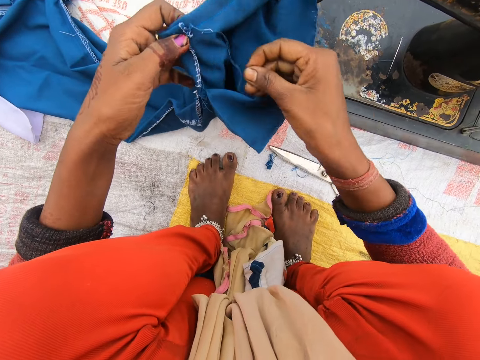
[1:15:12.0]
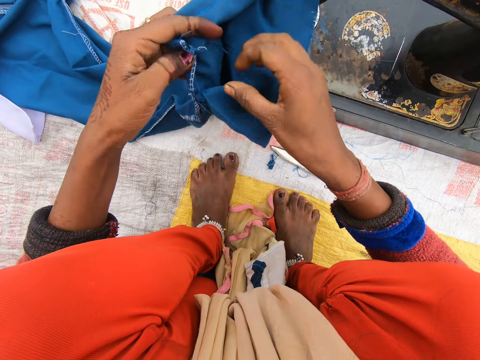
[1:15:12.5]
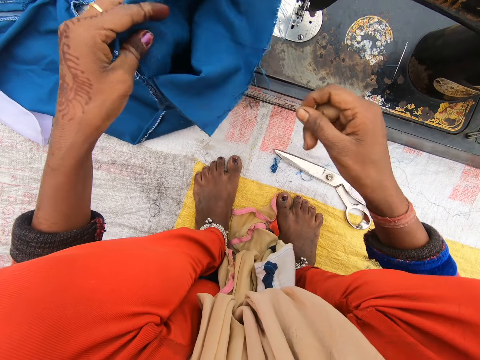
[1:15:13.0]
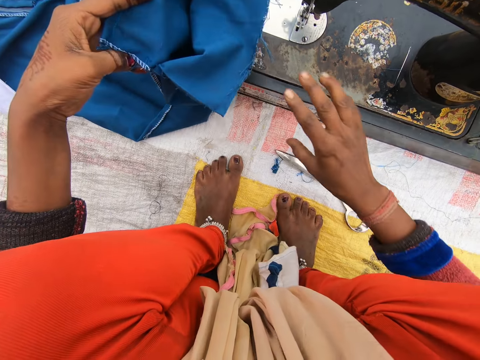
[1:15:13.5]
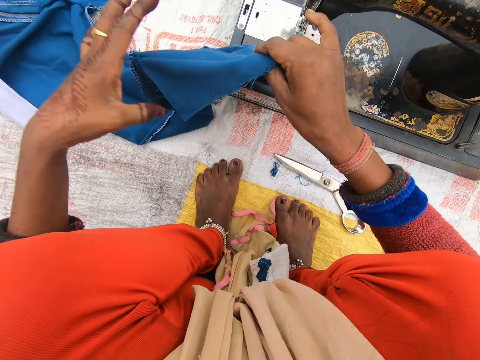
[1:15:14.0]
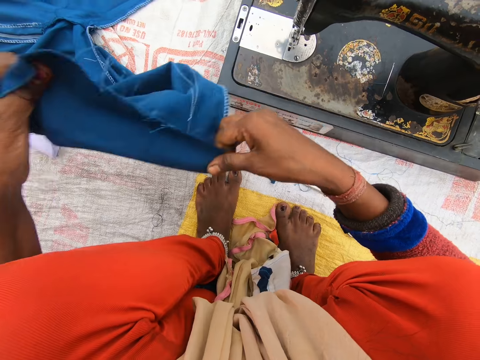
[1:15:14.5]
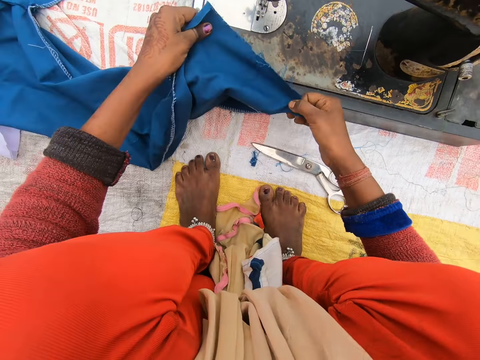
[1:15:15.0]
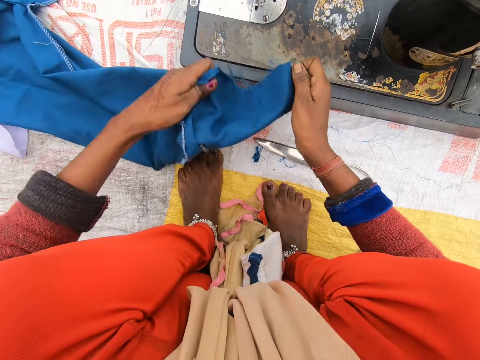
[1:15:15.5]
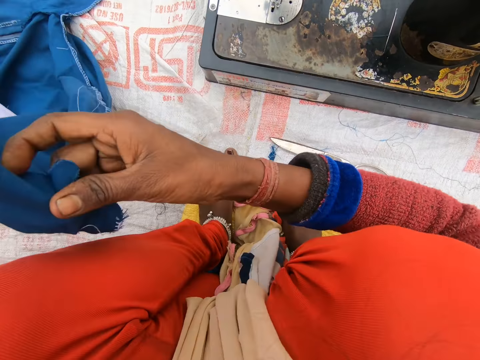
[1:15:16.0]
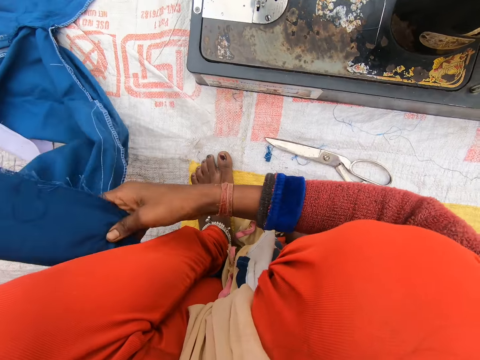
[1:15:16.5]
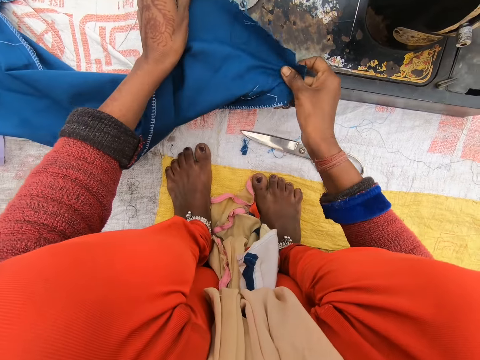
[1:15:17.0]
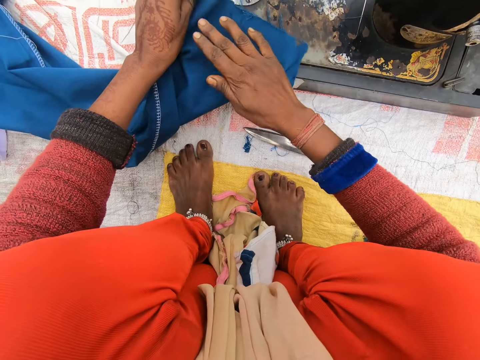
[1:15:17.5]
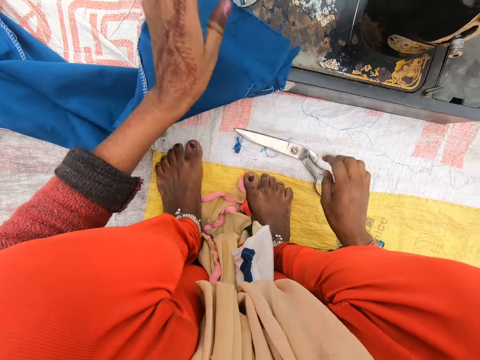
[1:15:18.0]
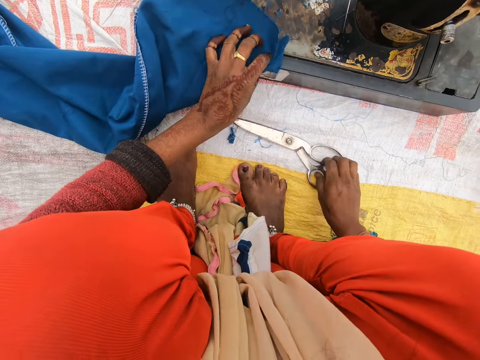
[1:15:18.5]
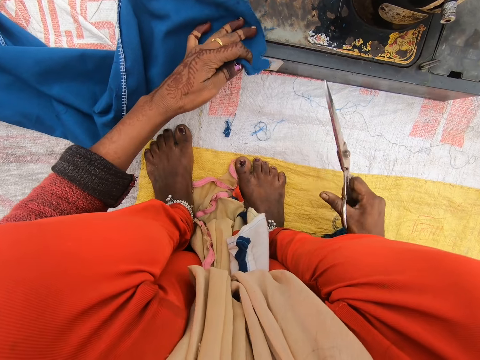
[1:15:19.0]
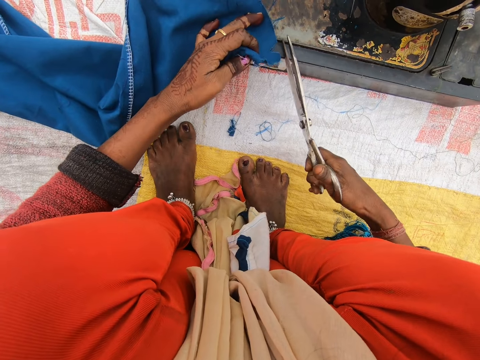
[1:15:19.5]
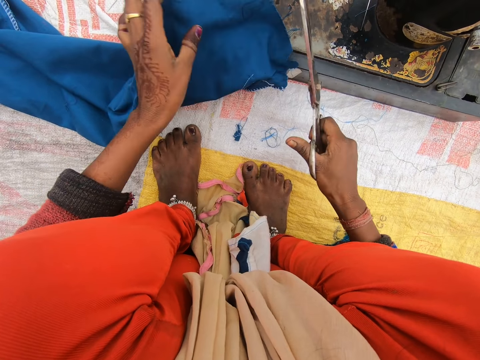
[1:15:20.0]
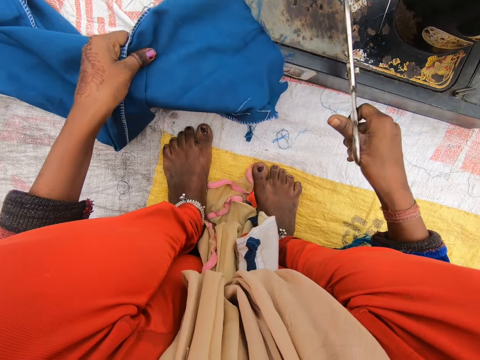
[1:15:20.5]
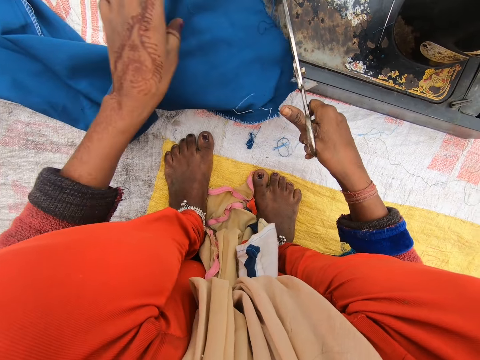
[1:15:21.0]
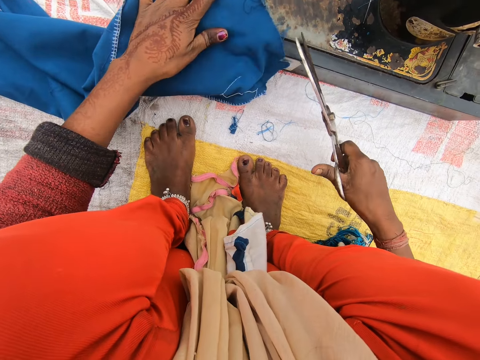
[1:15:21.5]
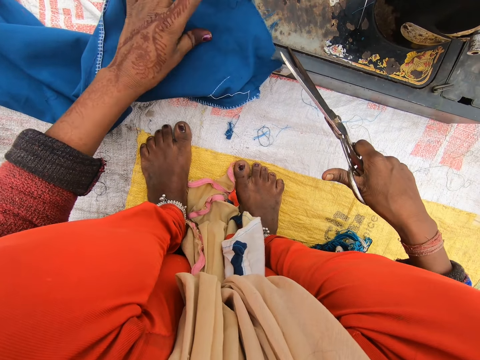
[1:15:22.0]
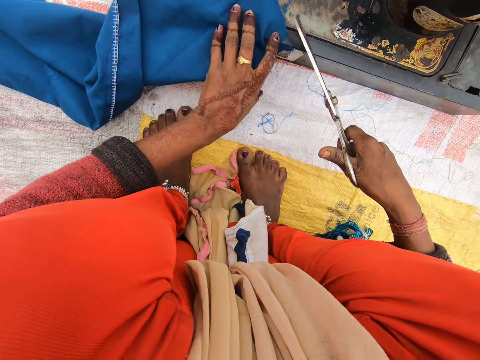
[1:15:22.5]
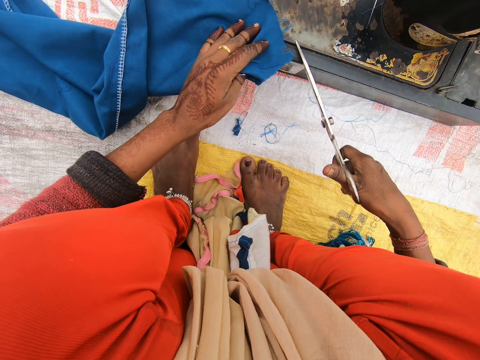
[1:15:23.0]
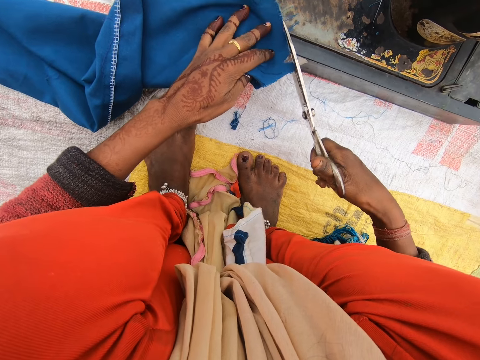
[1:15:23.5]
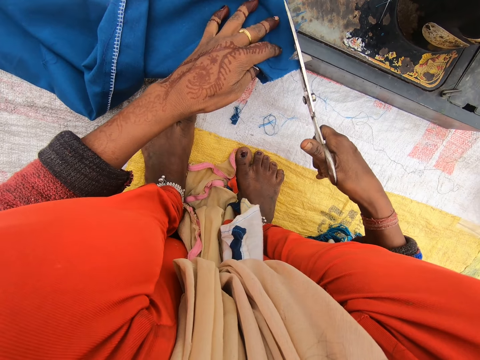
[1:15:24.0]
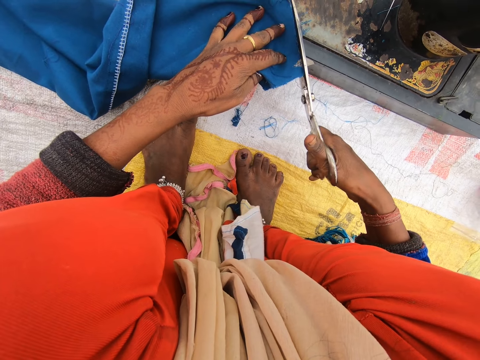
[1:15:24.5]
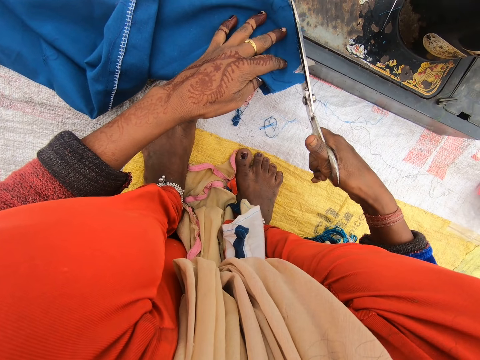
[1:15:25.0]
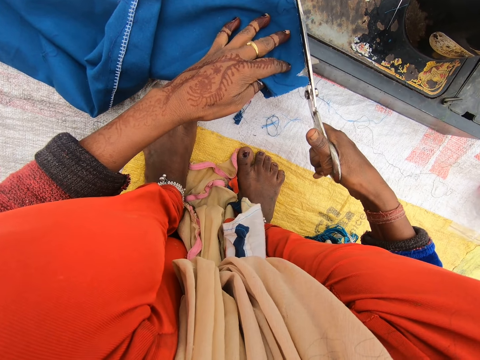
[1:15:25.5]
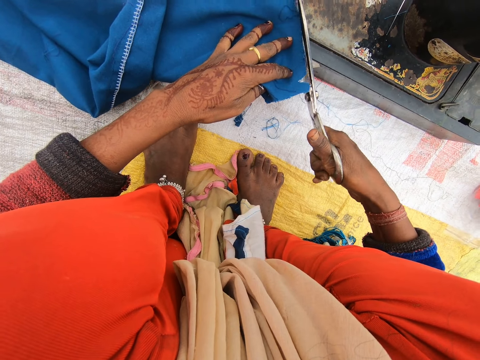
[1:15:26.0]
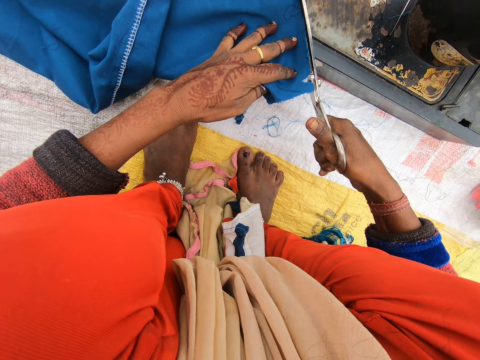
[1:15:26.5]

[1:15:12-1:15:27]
The camera wearer removes the threads. They adjust the trouser. They place the trouser on the sewing machine. They examine the trouser. They pick up the scissors on the sack. They cut the thread. They adjust the trouser. They remove the thread. They cut the trouser with the scissors.

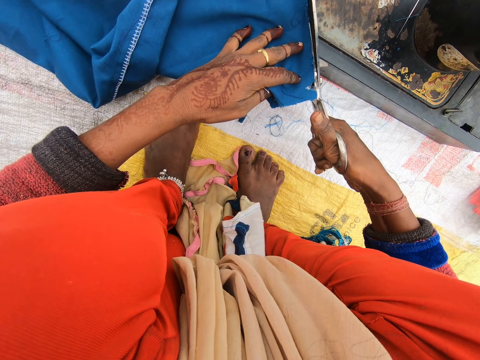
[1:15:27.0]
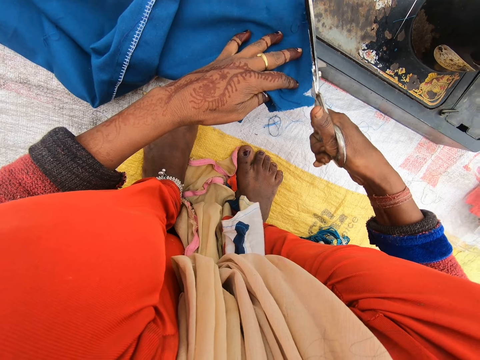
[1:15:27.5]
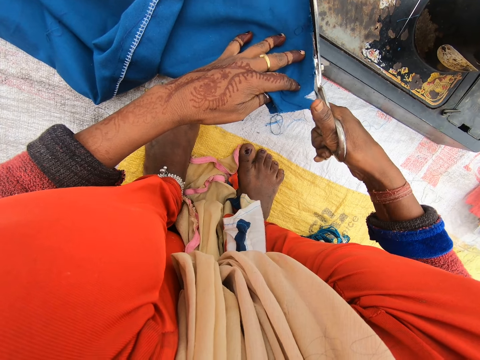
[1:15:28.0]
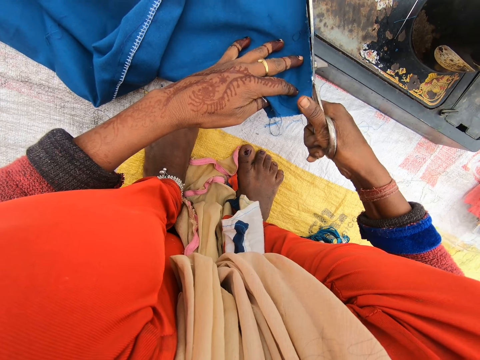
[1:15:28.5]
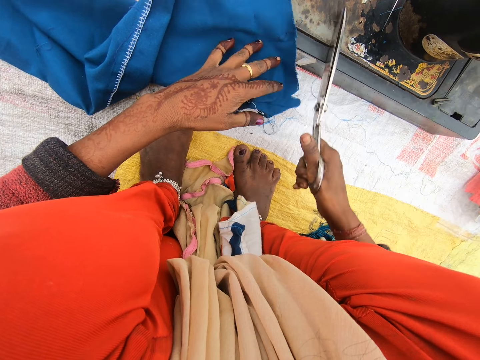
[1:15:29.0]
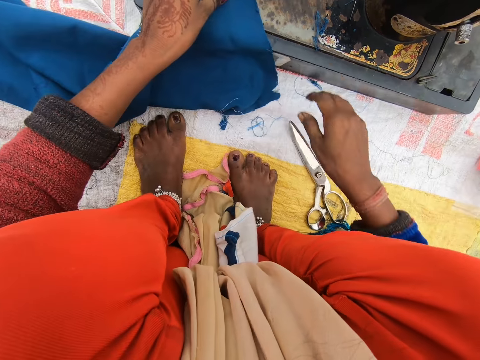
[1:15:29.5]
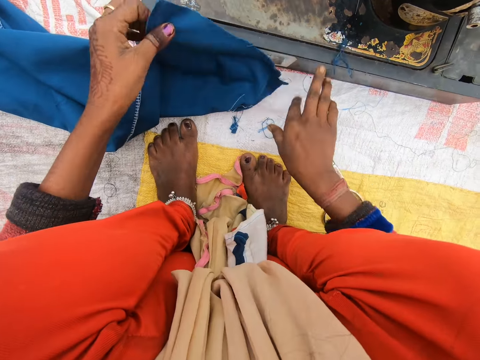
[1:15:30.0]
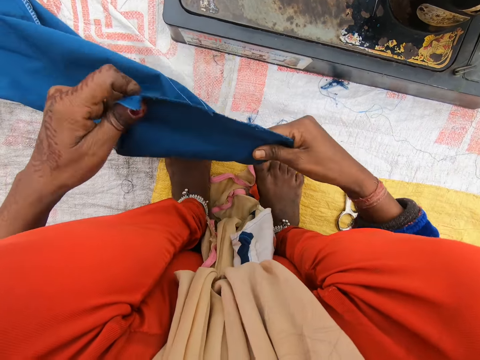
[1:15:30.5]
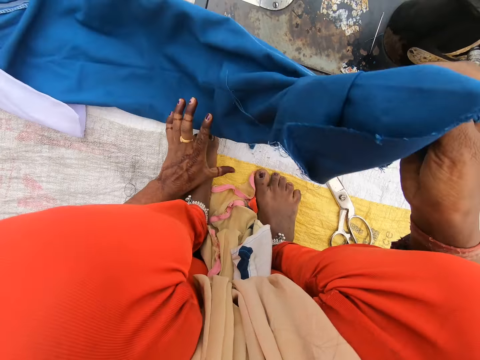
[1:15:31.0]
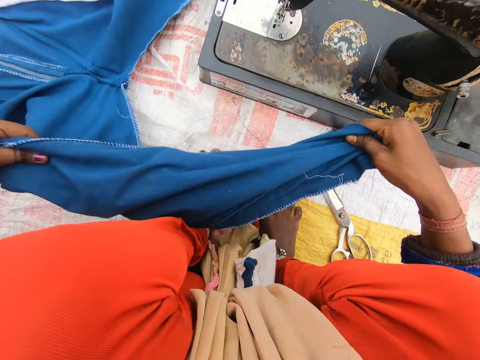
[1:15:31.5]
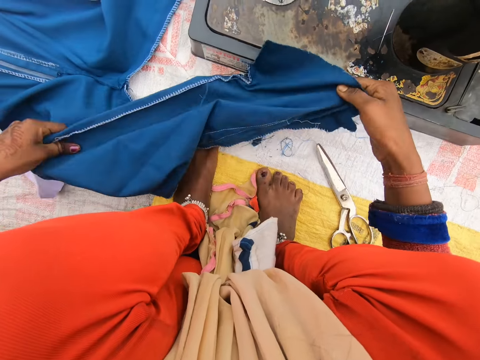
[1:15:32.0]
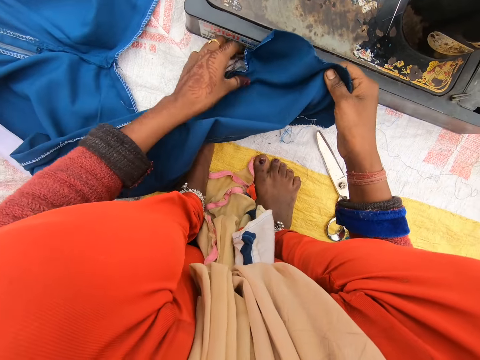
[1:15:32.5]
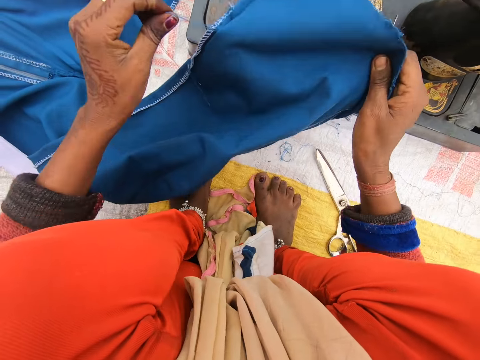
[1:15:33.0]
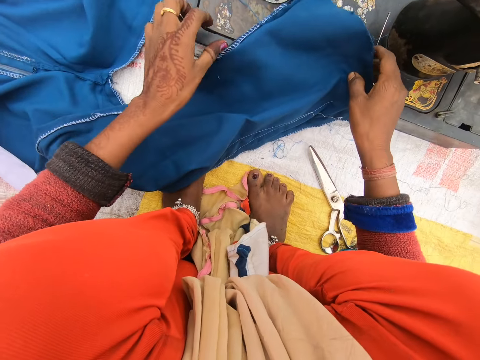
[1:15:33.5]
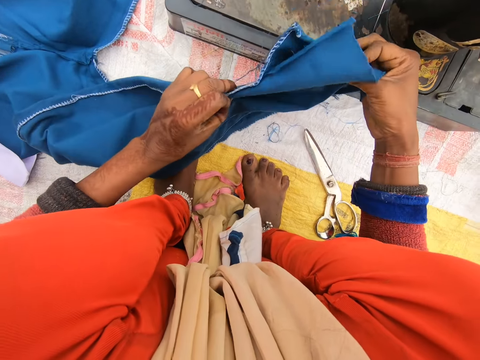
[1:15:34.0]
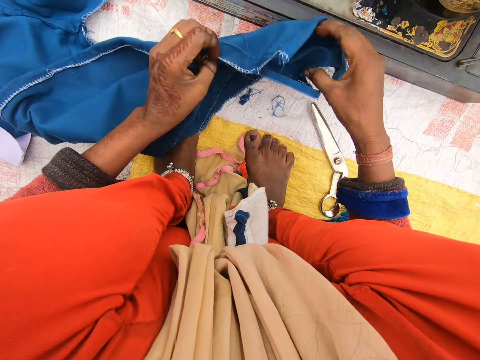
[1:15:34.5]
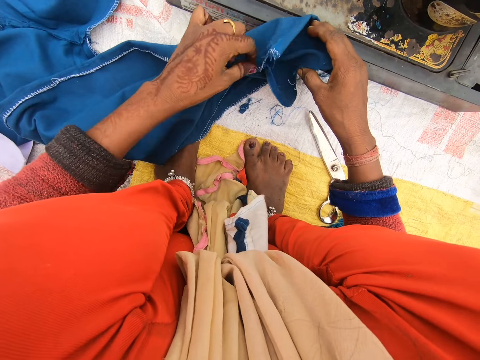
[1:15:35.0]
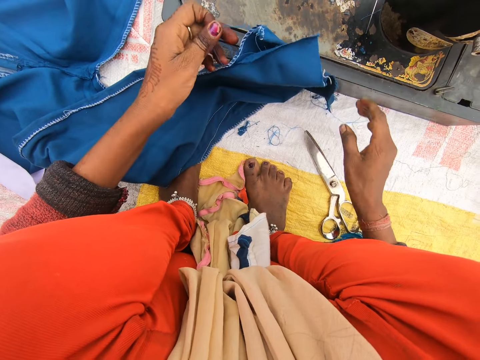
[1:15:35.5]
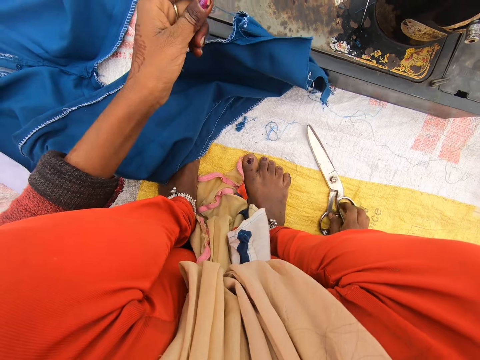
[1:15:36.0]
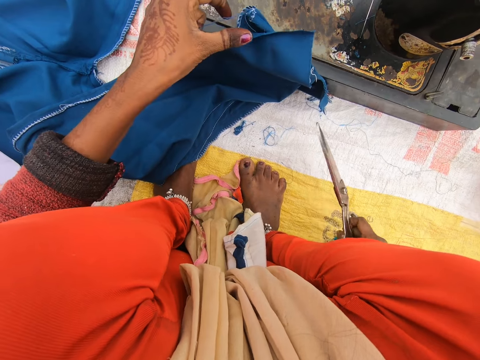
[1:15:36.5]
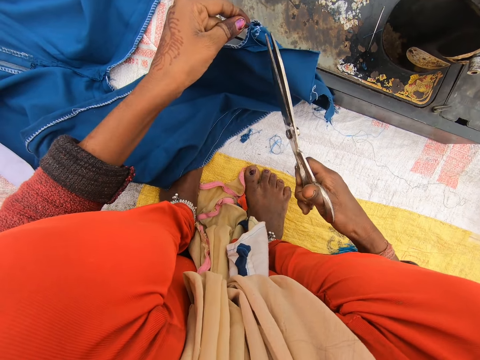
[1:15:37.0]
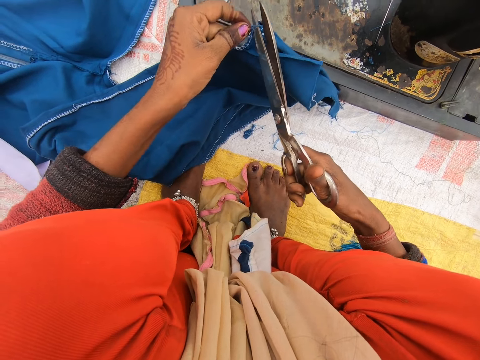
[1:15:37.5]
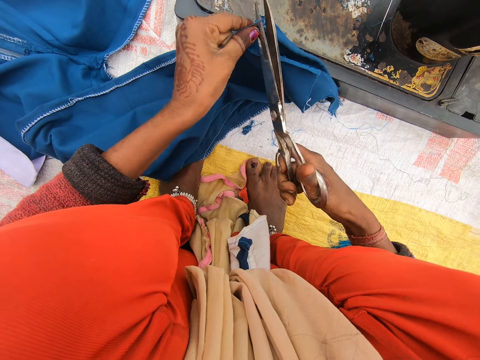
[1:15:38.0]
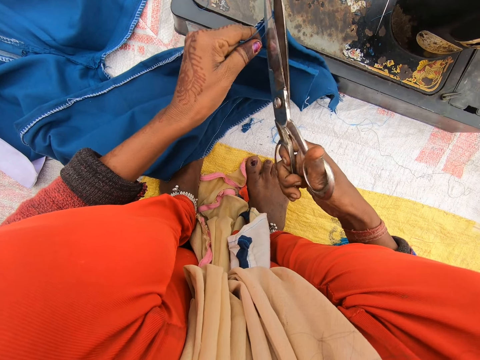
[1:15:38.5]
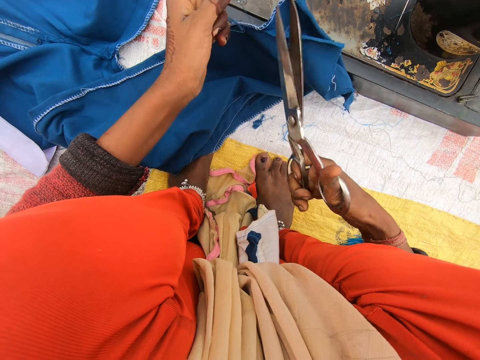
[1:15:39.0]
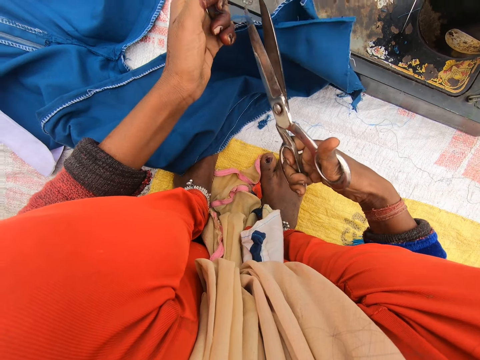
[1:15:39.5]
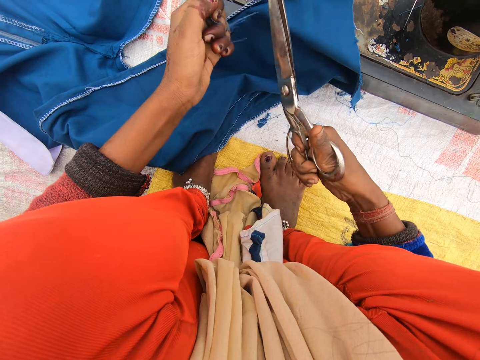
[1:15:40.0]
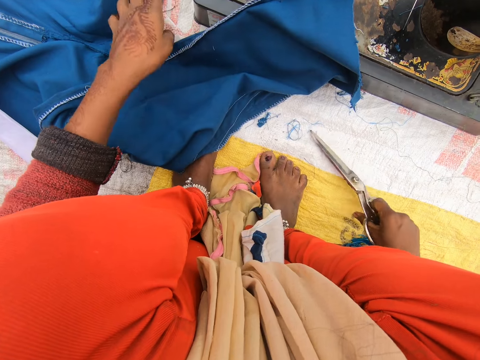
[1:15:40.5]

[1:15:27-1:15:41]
The camera wearer drops the scissors on the sack. They remove the offcut trouser on the sewing machine. They pick the cloth. They adjust the trouser. They put the cloth on the sewing machine. They examine the trouser. They pick up the scissors on the sack. They cut the thread on the trouser with the scissors. They cut the thread on the trouser with the scissors again. They drop the scissors on the sack.
